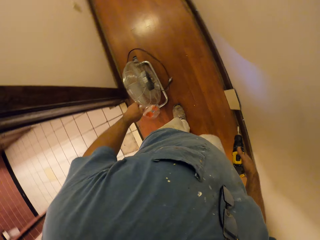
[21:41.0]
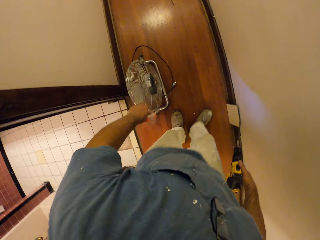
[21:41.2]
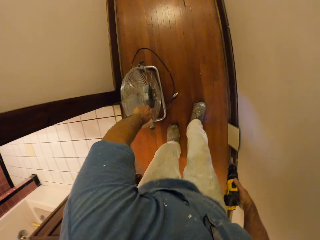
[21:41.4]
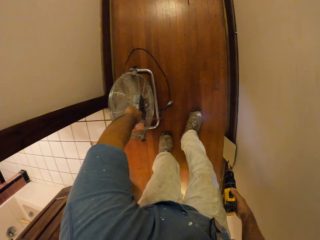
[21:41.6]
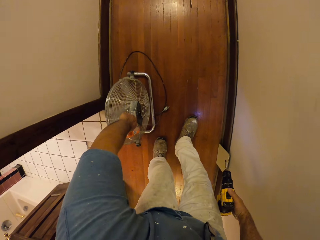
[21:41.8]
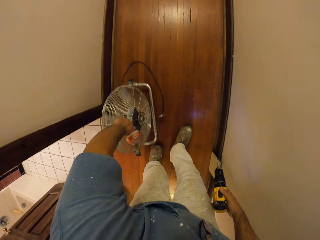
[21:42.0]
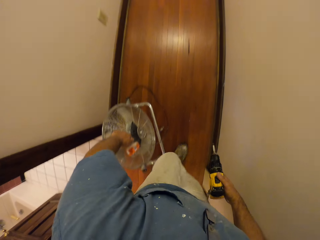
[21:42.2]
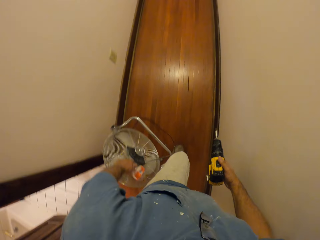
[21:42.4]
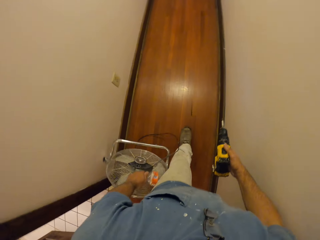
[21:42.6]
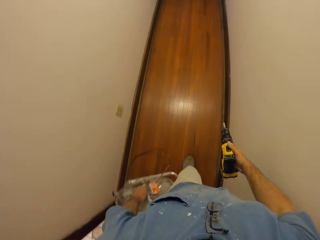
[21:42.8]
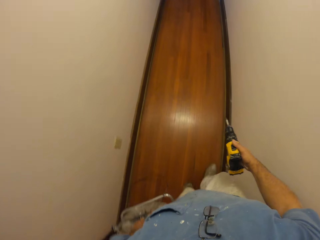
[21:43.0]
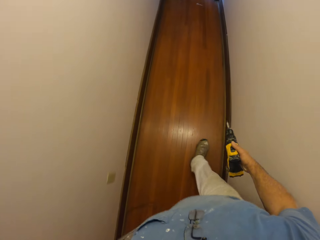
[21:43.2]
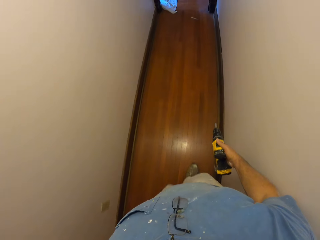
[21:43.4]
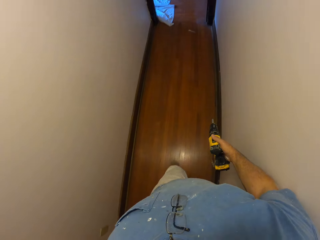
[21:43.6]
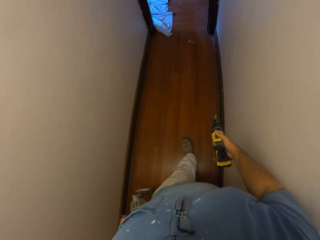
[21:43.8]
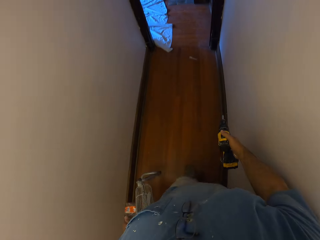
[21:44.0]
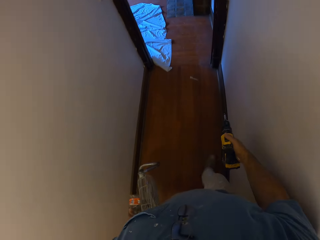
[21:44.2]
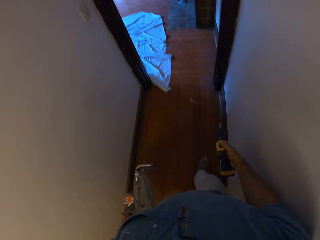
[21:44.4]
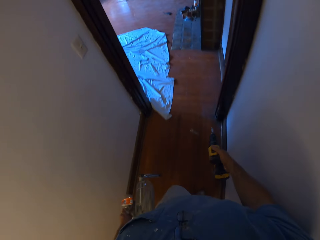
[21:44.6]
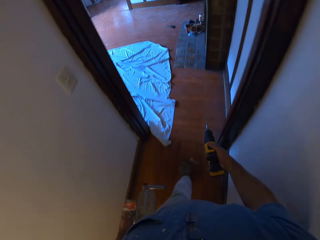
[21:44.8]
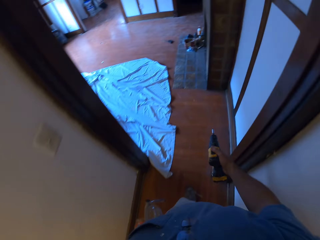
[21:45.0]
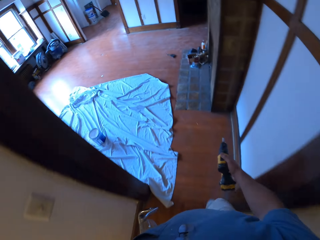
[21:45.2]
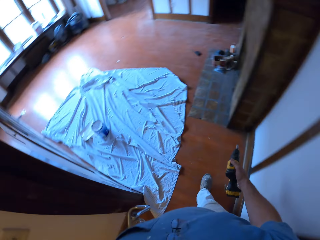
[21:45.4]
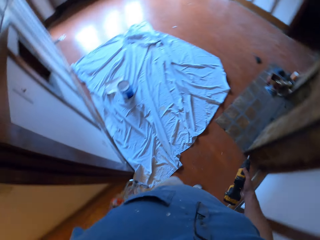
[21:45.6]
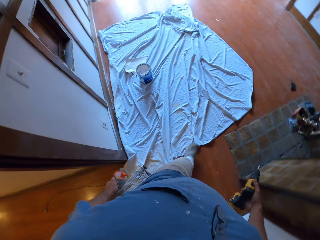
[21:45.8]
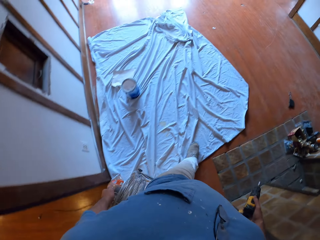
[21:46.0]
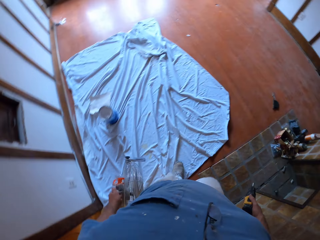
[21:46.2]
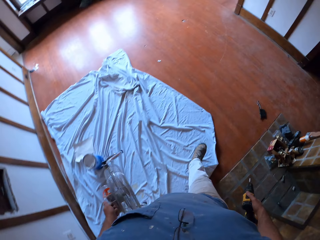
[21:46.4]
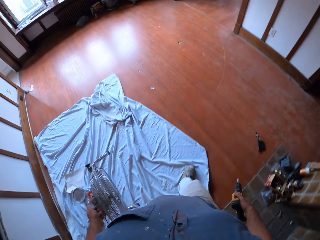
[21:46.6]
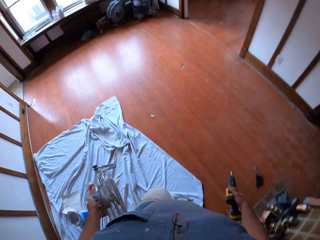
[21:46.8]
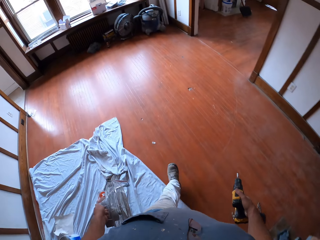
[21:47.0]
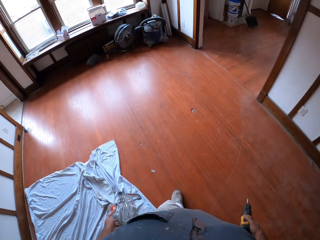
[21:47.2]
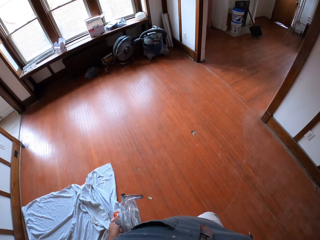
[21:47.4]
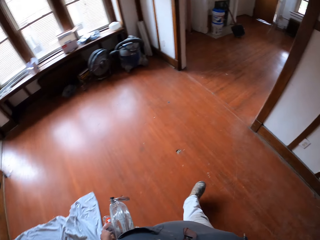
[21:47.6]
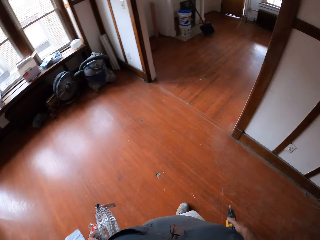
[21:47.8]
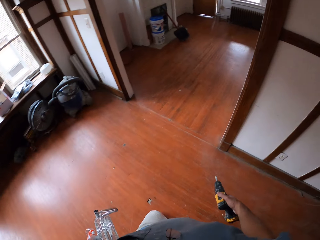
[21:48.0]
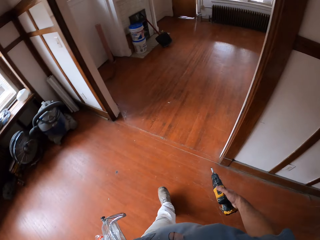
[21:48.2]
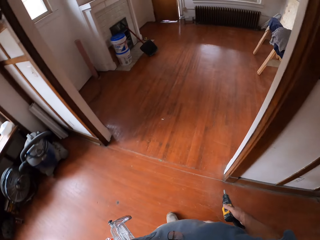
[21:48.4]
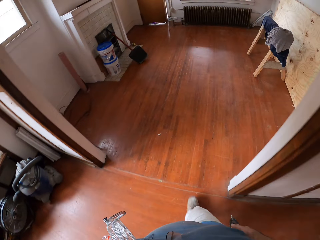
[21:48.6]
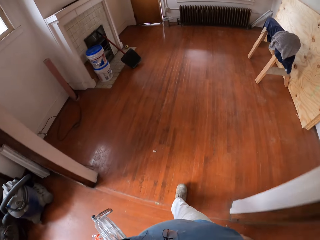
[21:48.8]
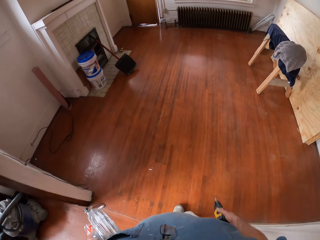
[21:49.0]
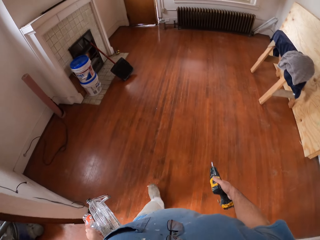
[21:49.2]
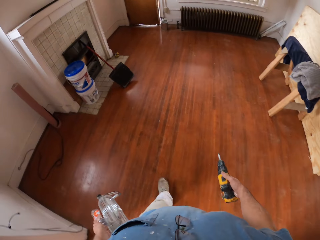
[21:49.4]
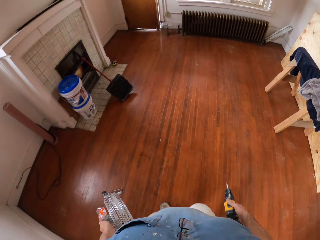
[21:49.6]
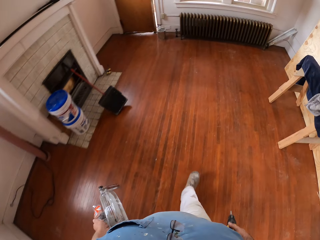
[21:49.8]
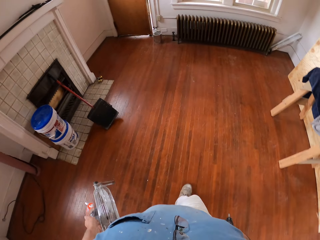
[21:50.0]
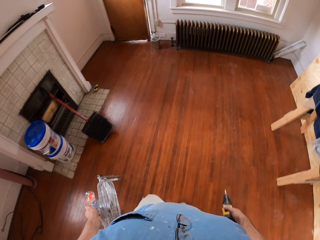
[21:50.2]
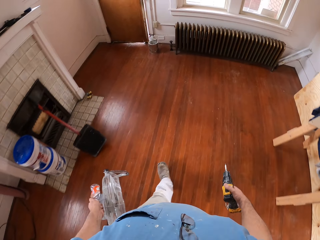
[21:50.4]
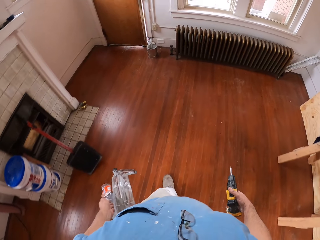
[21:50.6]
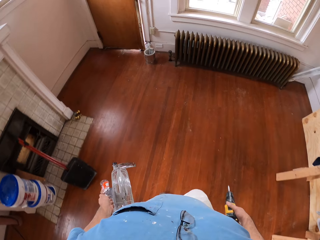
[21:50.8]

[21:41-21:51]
The camera wearer picks up the table fan from the floor. They walk towards a room.

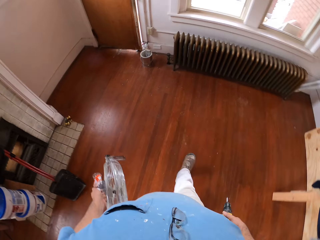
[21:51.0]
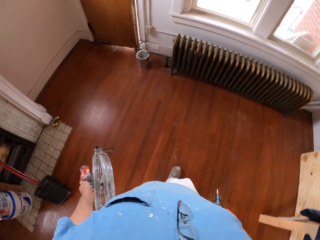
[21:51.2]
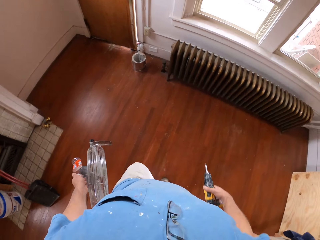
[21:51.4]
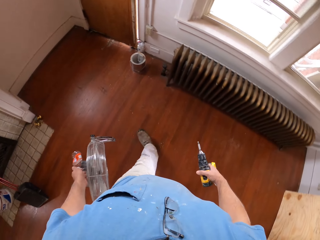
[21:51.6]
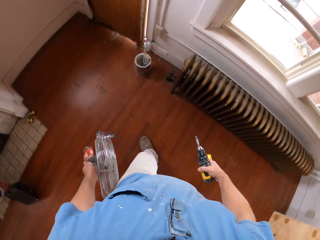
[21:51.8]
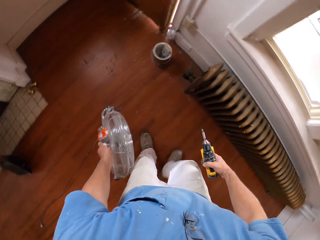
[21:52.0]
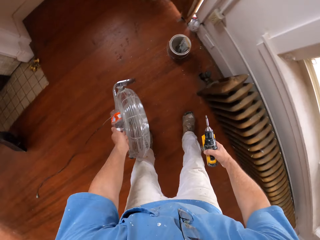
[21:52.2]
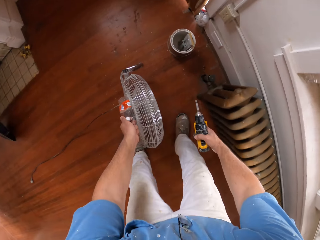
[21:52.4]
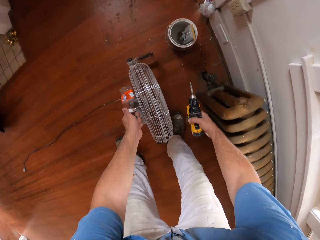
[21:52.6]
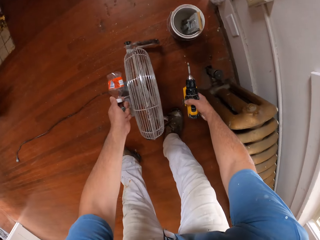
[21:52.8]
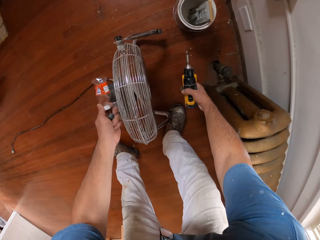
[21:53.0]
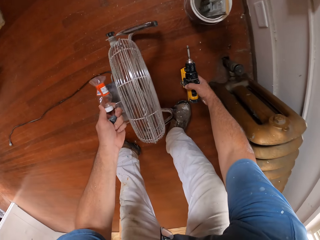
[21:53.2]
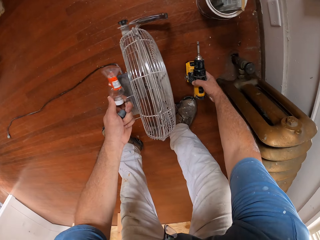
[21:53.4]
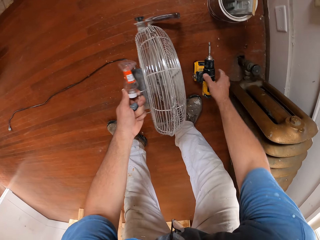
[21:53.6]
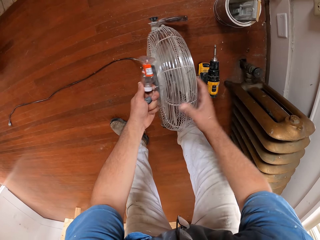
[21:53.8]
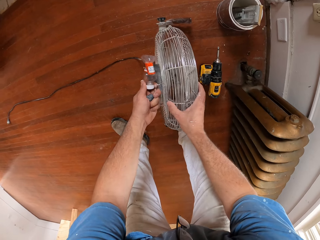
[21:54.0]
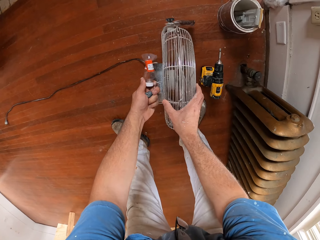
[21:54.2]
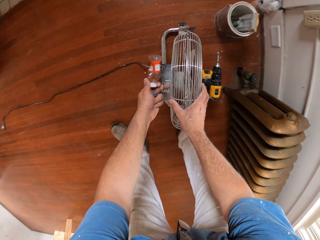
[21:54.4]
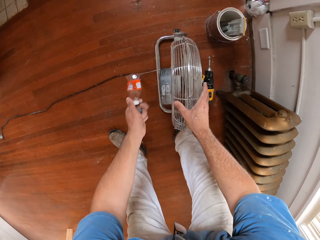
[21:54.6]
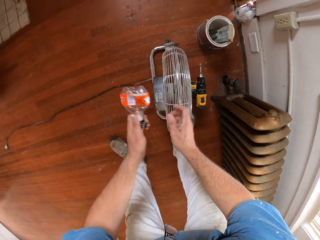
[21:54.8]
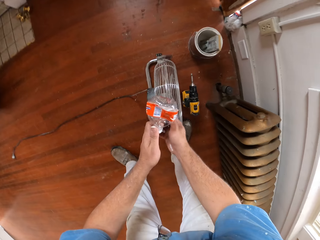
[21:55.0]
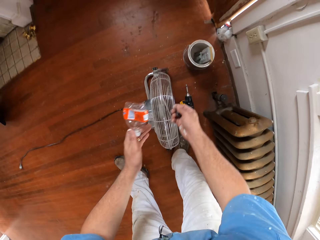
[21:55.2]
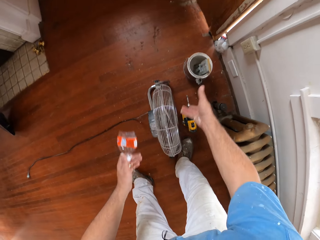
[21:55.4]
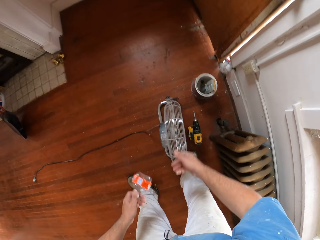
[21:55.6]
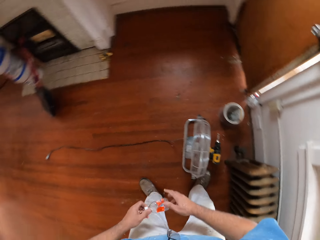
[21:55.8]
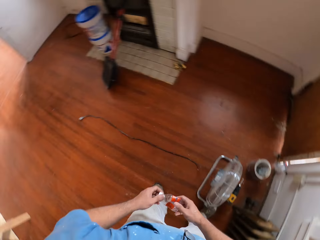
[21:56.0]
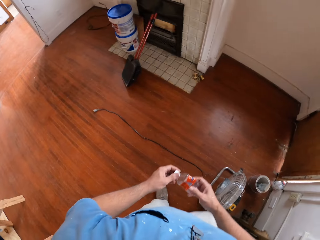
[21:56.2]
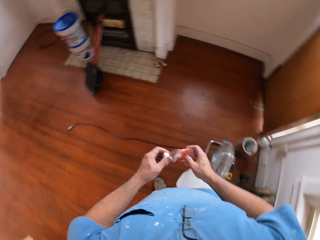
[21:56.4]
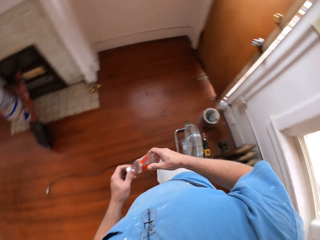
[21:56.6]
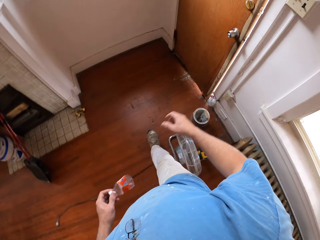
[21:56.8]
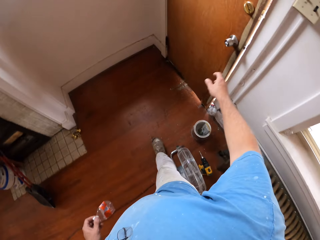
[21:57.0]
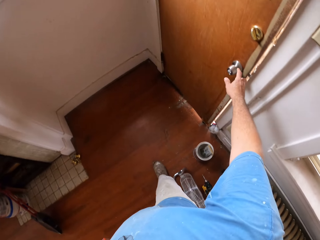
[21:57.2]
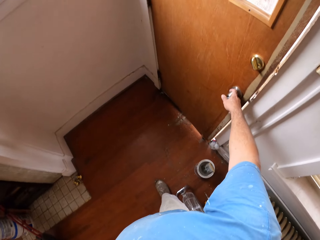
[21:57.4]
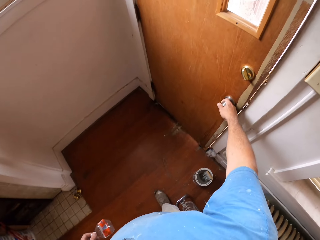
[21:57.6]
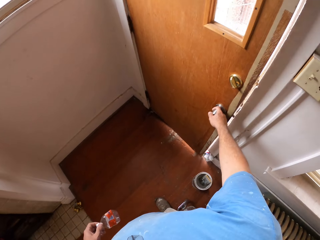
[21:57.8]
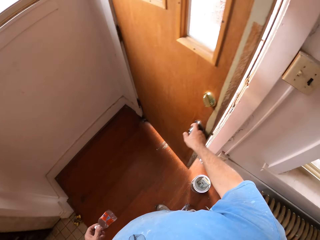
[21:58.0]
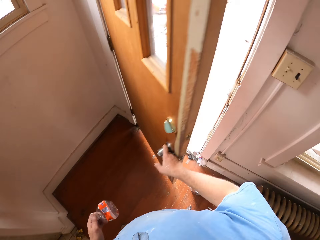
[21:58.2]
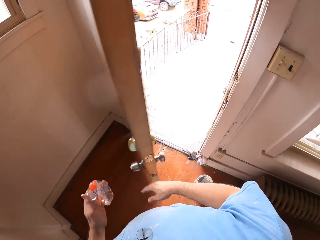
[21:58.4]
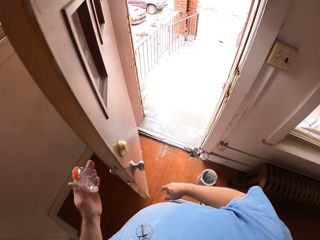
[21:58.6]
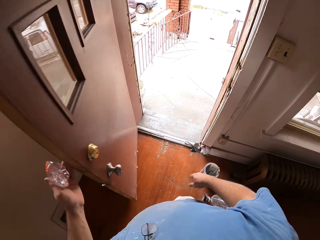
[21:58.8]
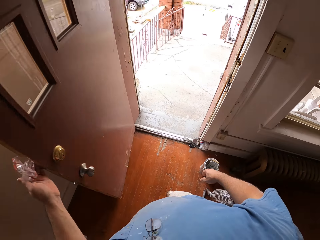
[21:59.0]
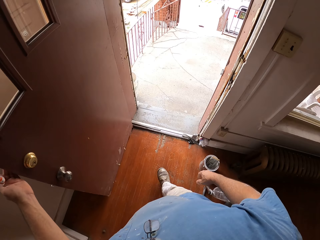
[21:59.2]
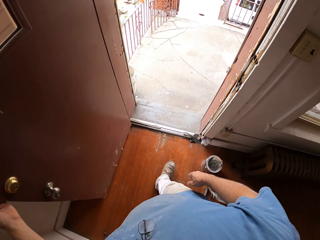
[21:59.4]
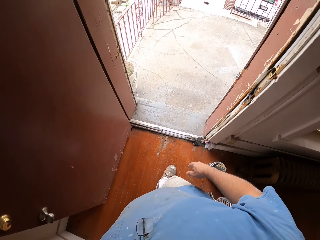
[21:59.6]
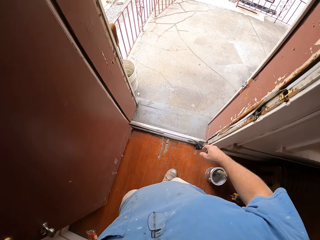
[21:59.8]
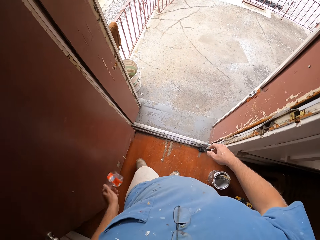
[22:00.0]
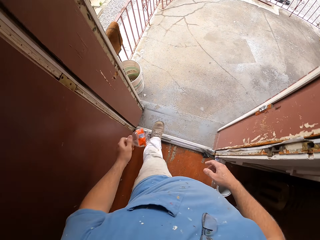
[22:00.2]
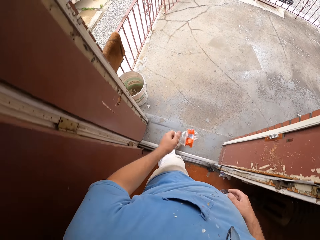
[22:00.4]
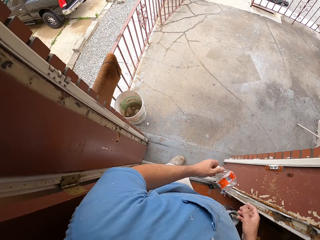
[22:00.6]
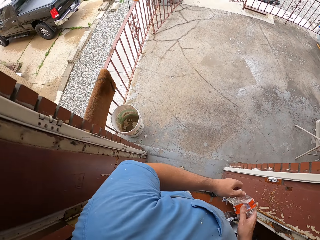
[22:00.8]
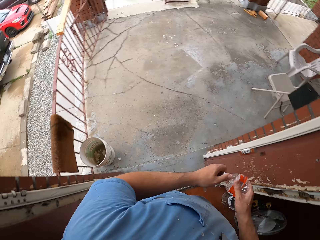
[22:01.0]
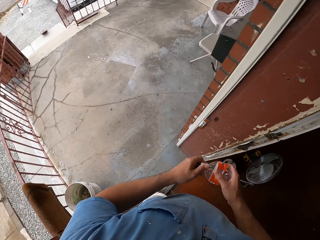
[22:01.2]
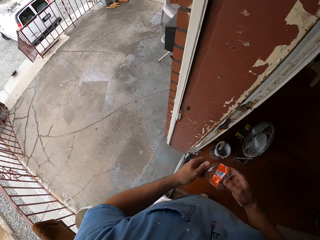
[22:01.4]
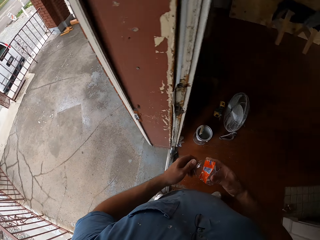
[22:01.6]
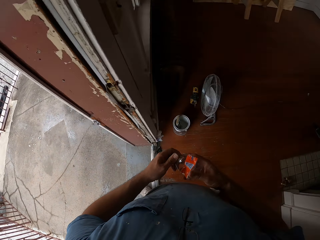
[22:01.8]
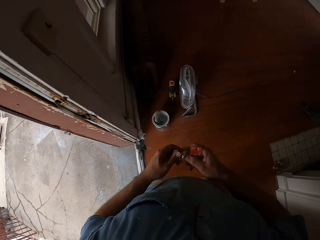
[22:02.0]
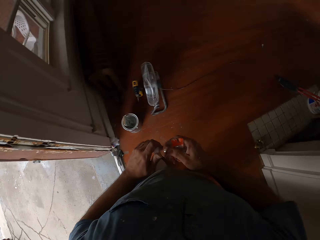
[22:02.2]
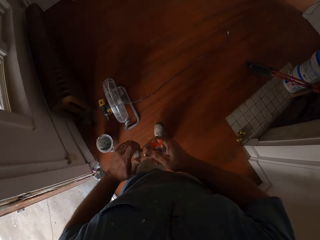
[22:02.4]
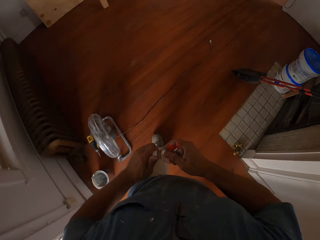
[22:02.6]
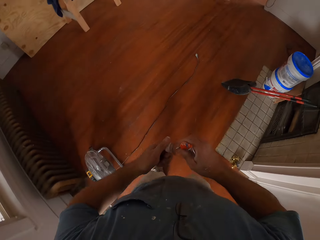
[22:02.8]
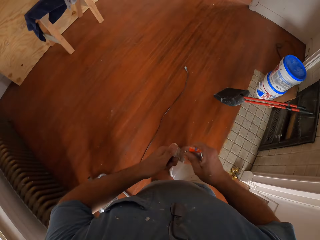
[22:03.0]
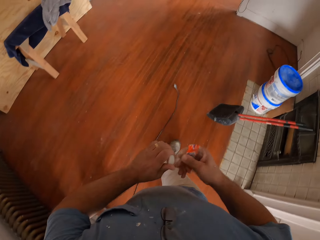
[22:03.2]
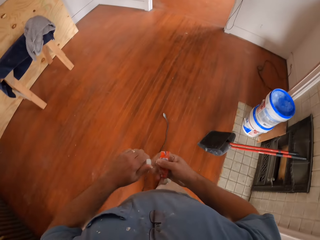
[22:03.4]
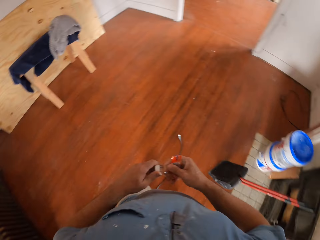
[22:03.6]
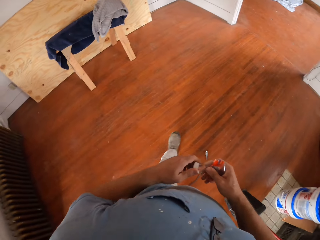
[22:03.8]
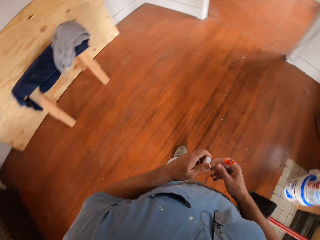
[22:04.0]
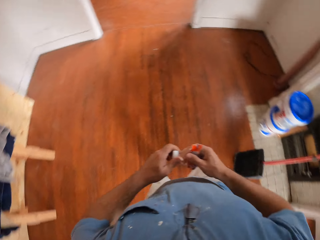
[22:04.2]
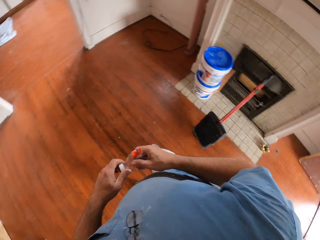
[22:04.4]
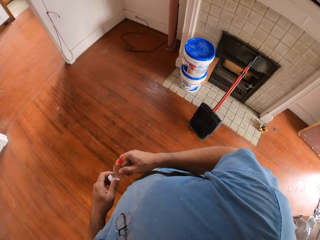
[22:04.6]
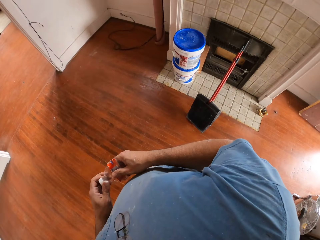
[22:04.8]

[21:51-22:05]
The camera wearer drops the table fan together with the hand drill on the floor. He passes the chip to his right hand. He throws the chip into the trash can. He holds the container with both hands. He walks towards a door. He opens the door with a hand. He touches the door with his left hand. He walks to the entrance of the building. He holds the container with both hands. He walks back to the lobby. He turns around a room. He walks around the room.
